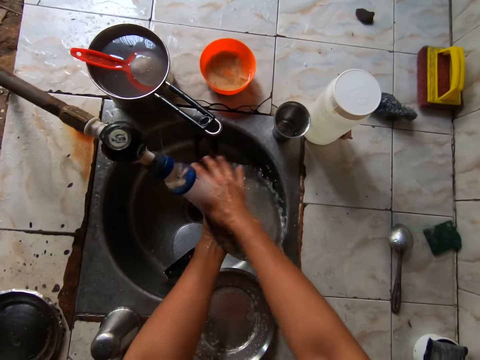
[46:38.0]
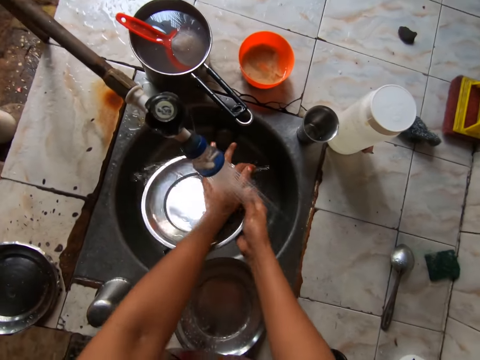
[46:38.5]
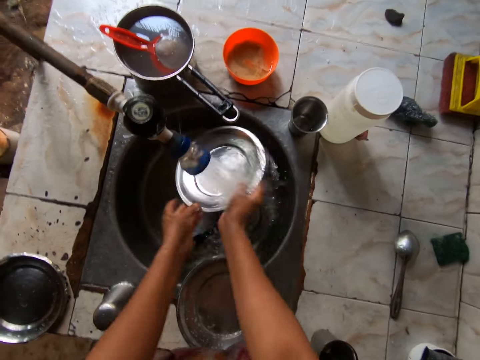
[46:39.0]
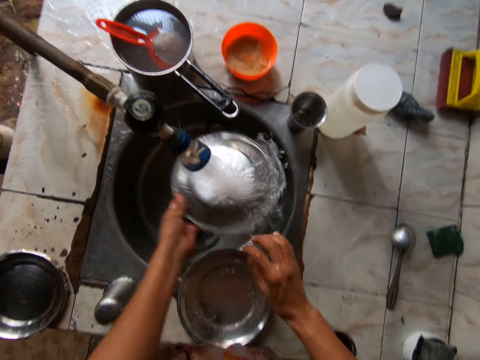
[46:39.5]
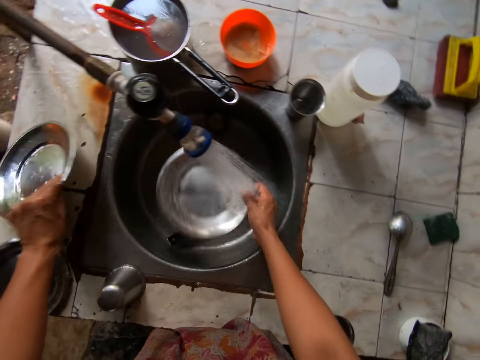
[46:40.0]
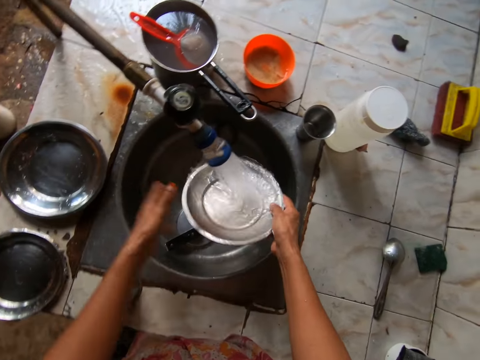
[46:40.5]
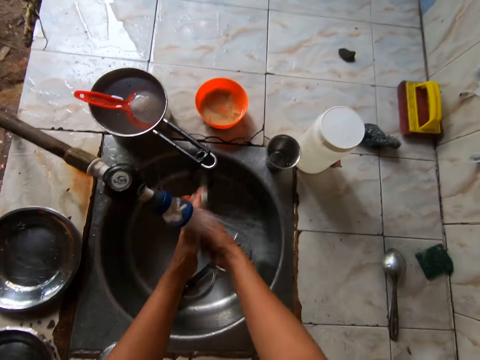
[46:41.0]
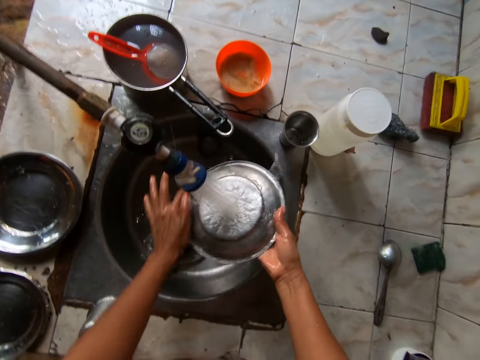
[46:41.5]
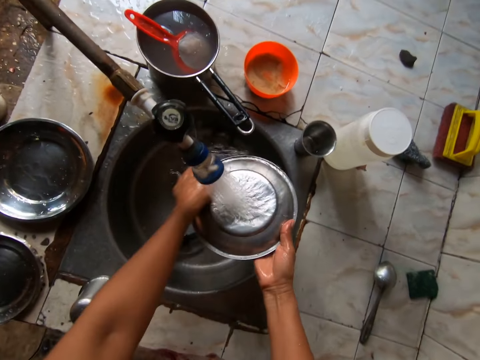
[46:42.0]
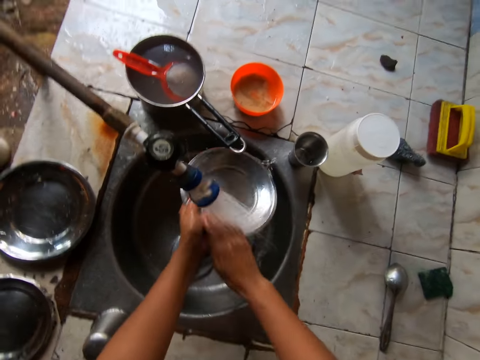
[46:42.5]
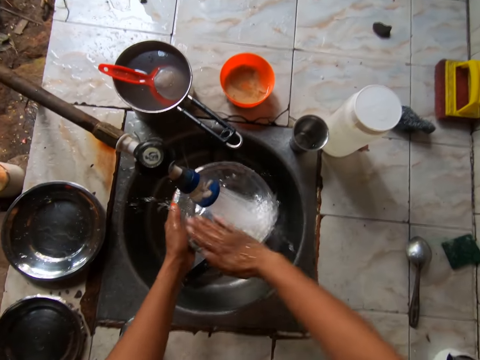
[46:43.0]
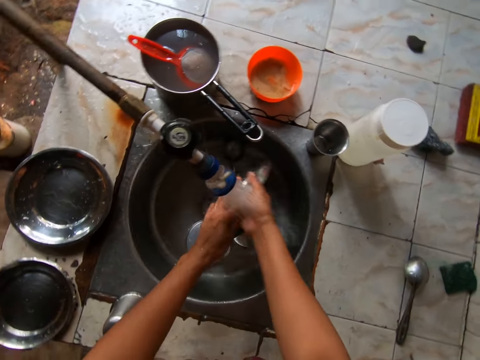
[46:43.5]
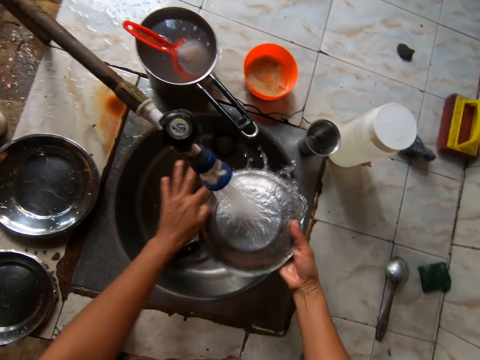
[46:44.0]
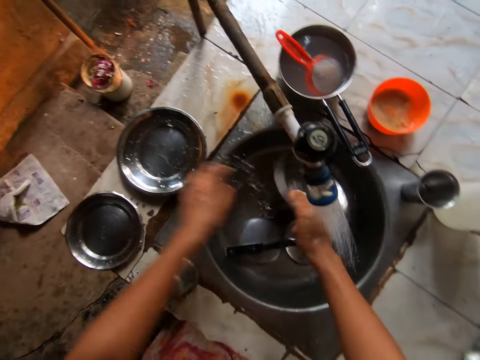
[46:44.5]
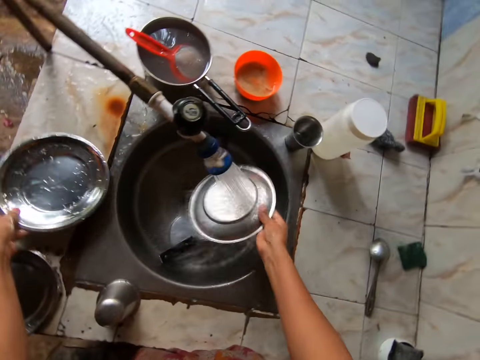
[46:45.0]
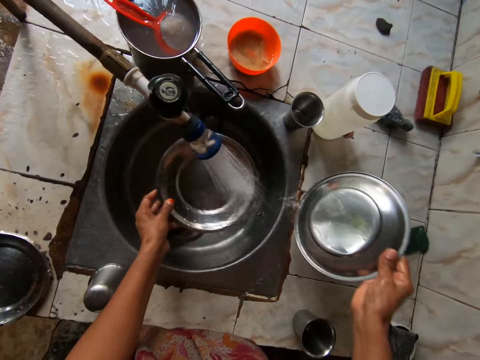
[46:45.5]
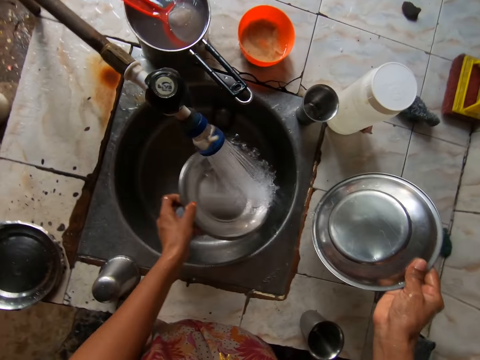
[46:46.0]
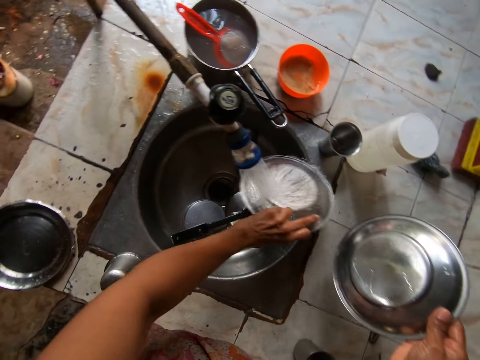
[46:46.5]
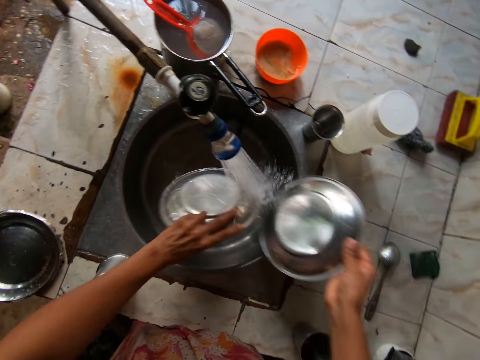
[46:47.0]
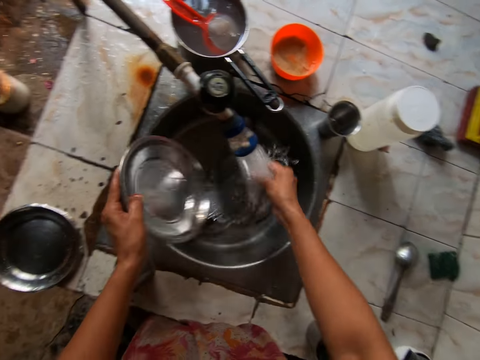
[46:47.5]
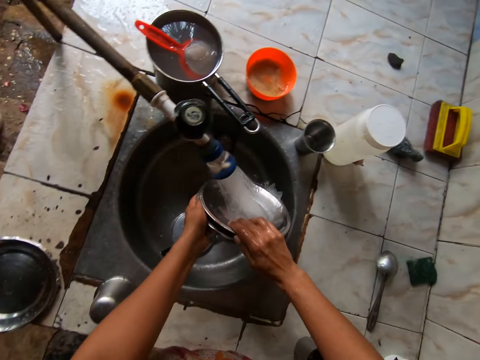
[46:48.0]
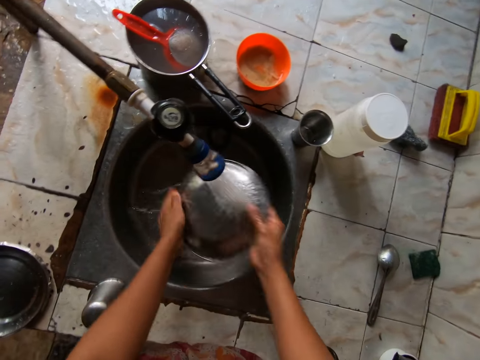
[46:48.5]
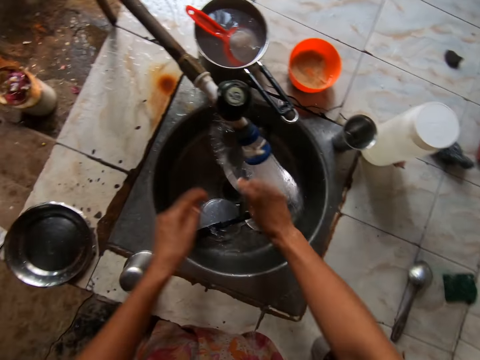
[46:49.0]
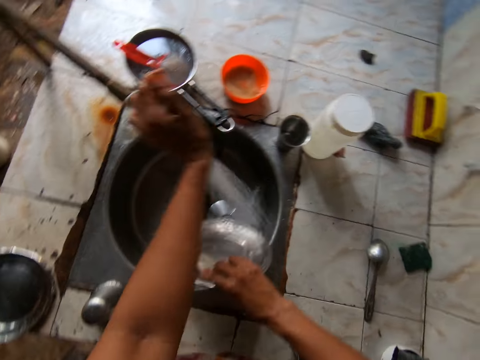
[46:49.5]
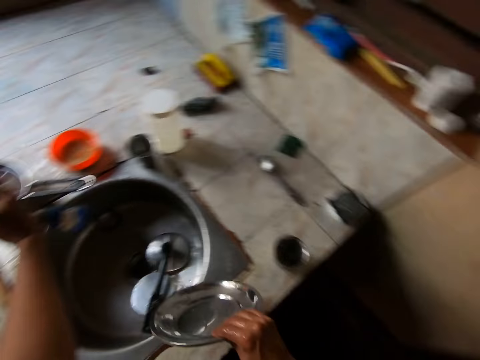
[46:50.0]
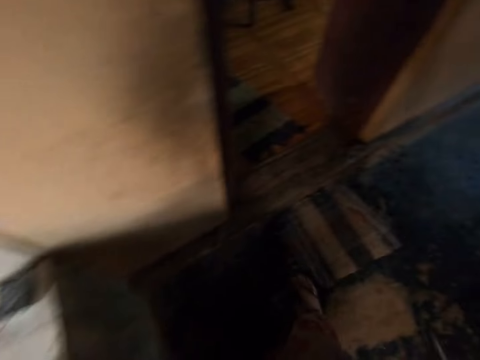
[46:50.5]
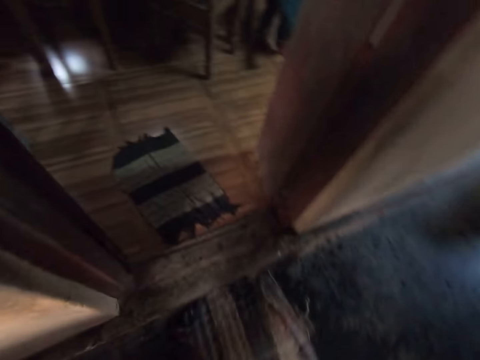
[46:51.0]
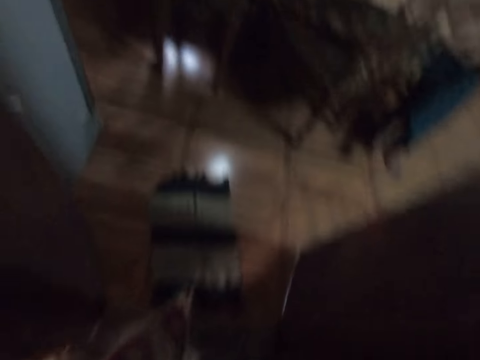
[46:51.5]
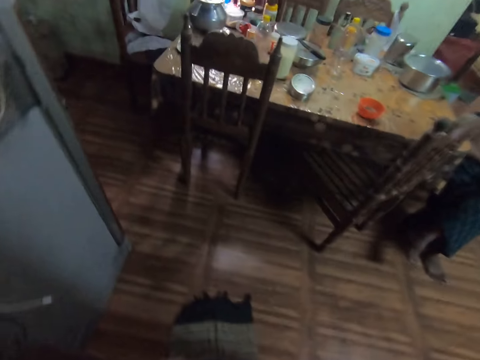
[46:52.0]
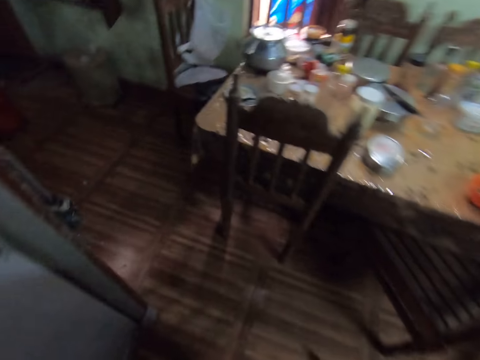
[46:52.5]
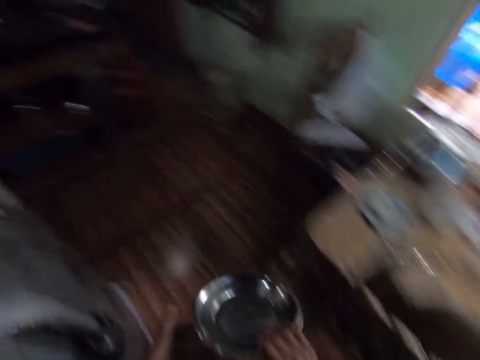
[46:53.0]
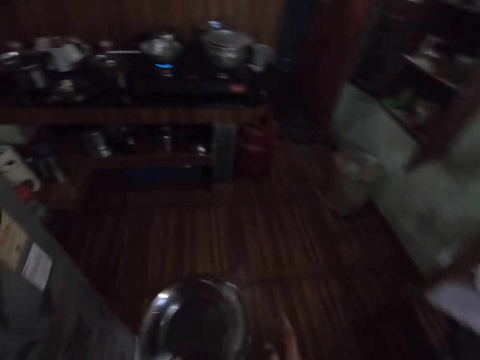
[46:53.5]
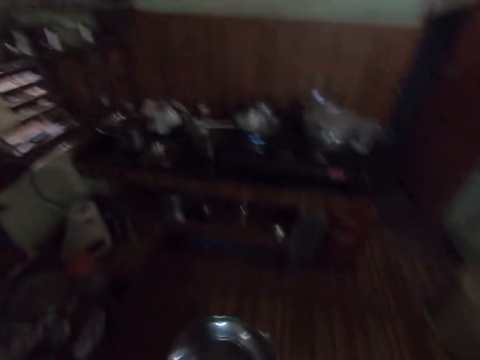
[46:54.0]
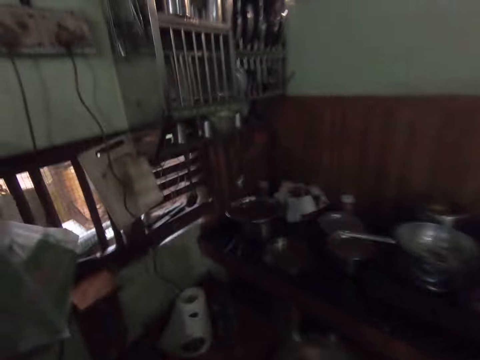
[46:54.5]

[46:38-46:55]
The camera wearer picks up the plate on the slab with her right hand. She drops the plate in her left hand on the sink slab. She rinses the plate in her right hand under the tap with both hands. She picks up the plate on the sink slab with her left hand. She rinses the plate in her left hand under the tap. She rinses the plates in both hands under the tap. She puts the plates together. She rinses the plates in the right hand. She closes the tap with her left hand. She walks into the building towards the dining table with the plates in her right hand. A man converses with the camera wearer.

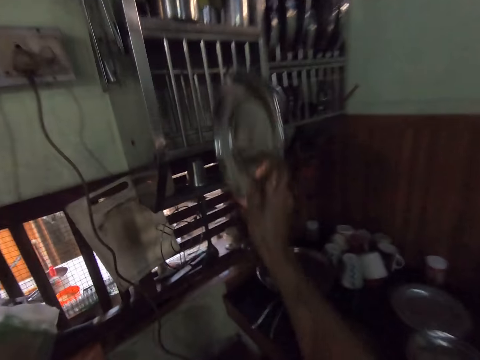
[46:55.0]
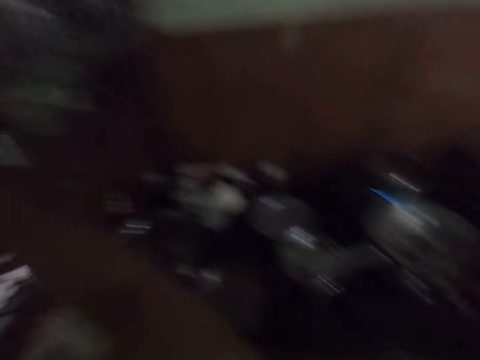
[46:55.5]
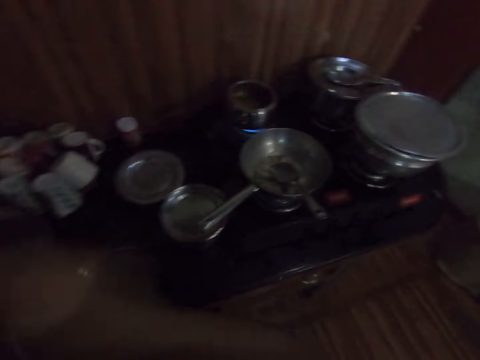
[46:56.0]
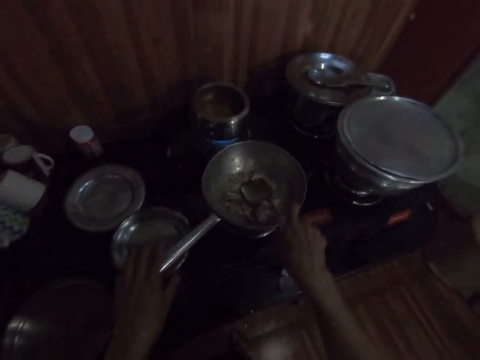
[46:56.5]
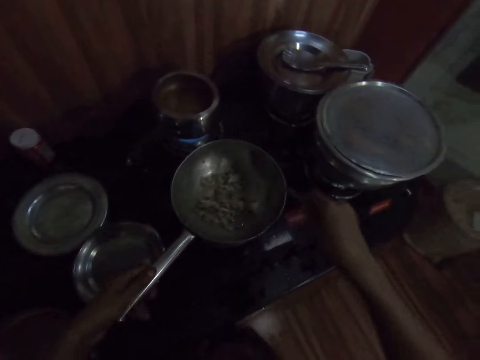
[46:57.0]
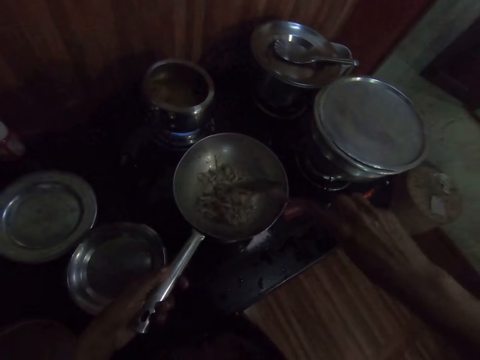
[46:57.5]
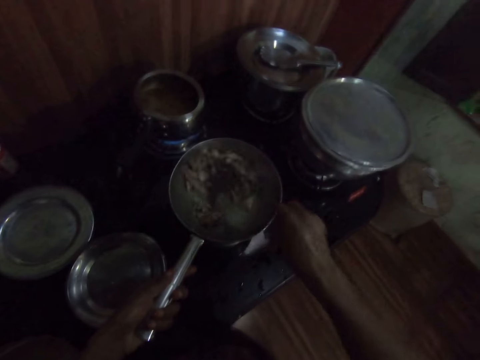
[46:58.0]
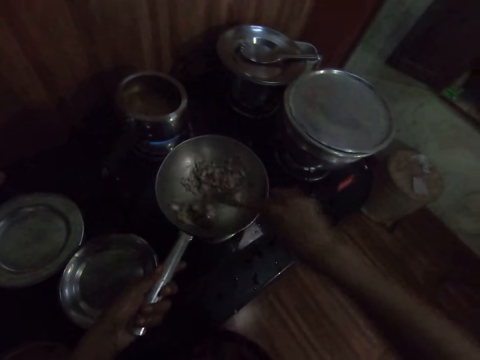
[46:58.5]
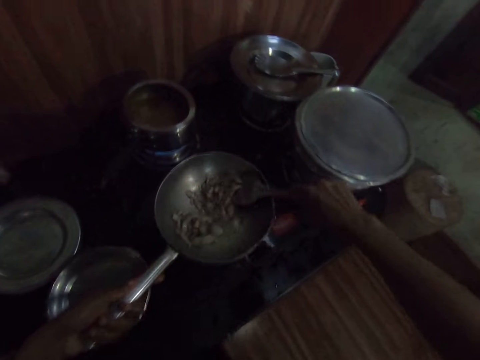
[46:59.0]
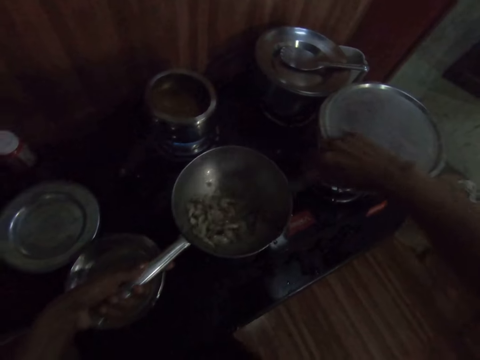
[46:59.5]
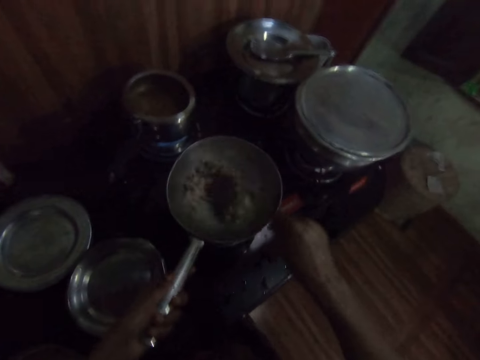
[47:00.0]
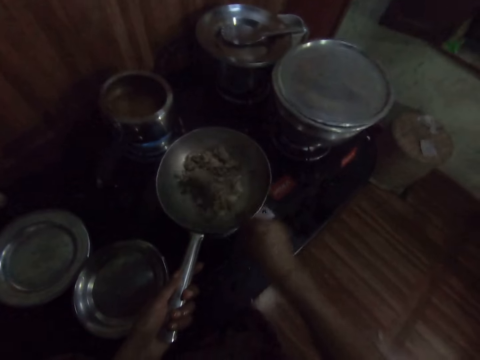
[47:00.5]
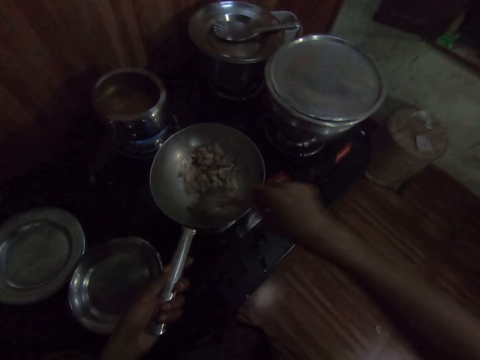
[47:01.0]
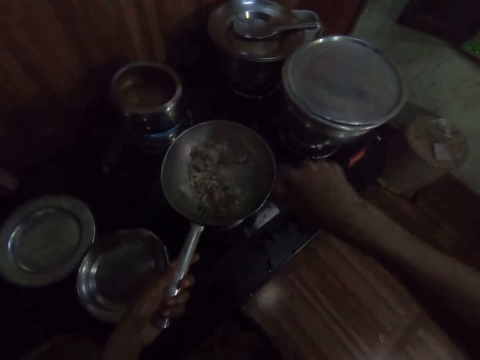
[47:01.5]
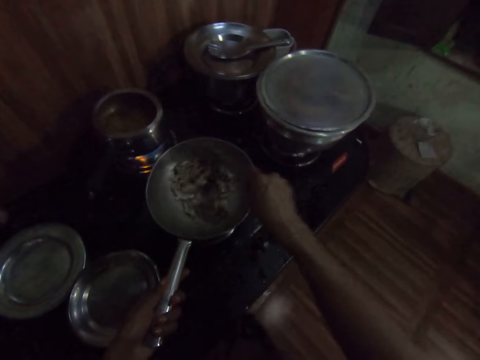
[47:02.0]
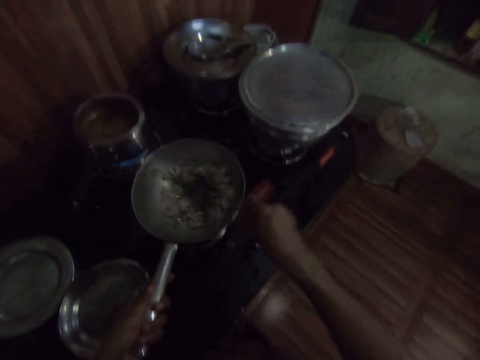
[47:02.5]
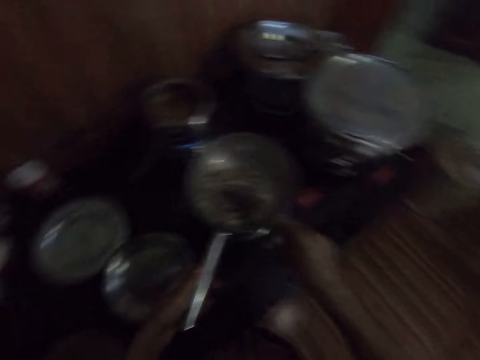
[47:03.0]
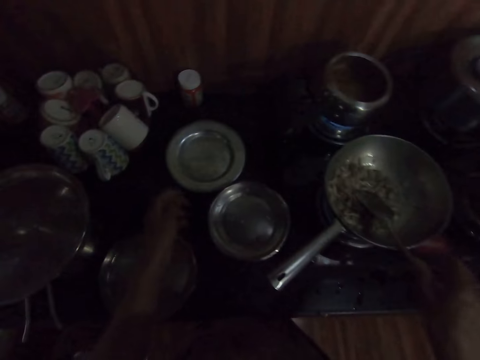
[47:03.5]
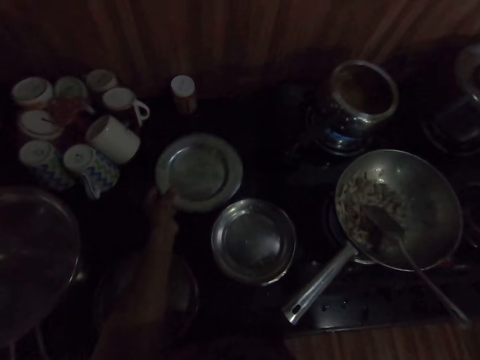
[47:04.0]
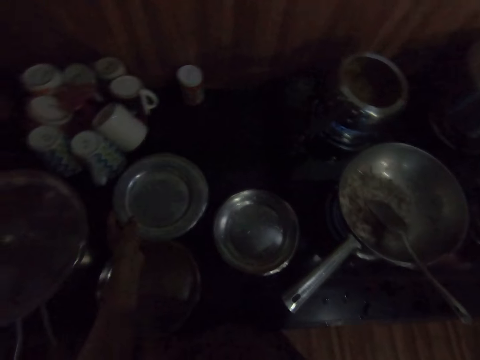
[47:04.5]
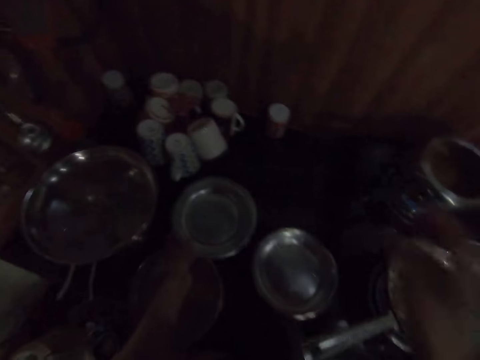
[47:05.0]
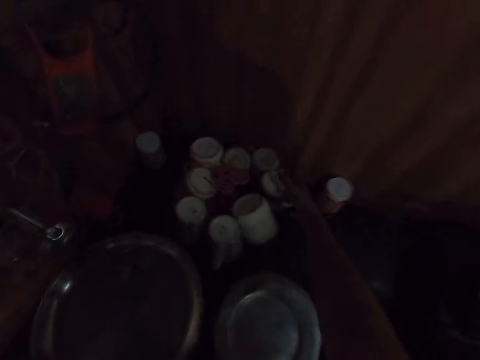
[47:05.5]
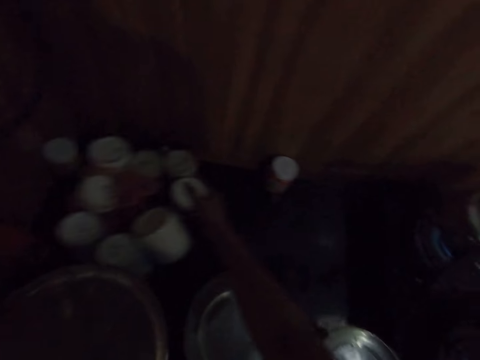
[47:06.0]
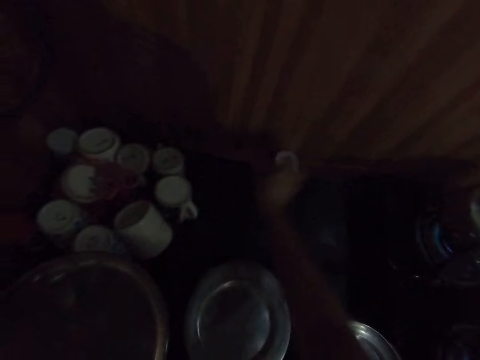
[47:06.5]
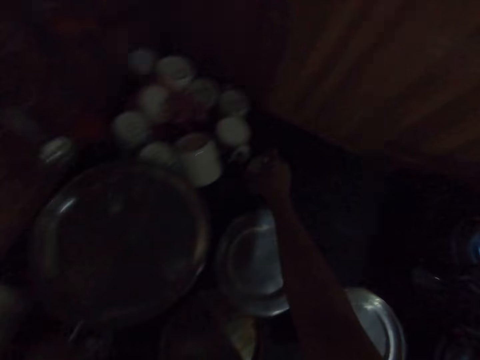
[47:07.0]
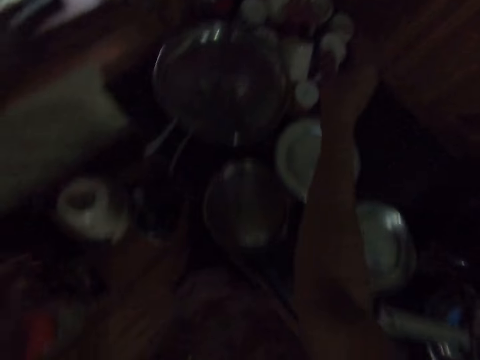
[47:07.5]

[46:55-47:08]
The camera wearer puts the plates in her right hand into the shelf. She stirs the food inside the frying pan on the cooker with the cooking spoon in her right hand and her left hand on the frying pan handle. She picks up the cooking spoon from the pan with the right hand. She removes her left hand from the frying pan handle. She drops the spoon in the frying pan with her right hand. She moves a bowl on the slab with her left hand. She picks up the cooking pot from the table with the left hand and places the cooking pot on the table with the left hand. She touches a cup with the right hand. She moves a tray of cups on the slab with her right hand.
